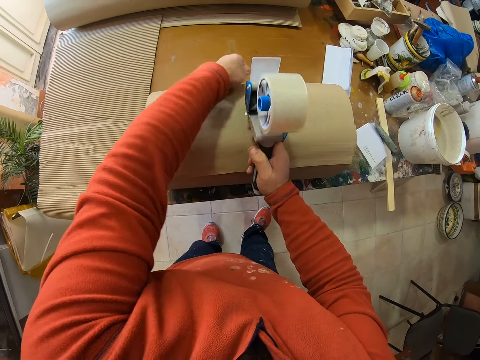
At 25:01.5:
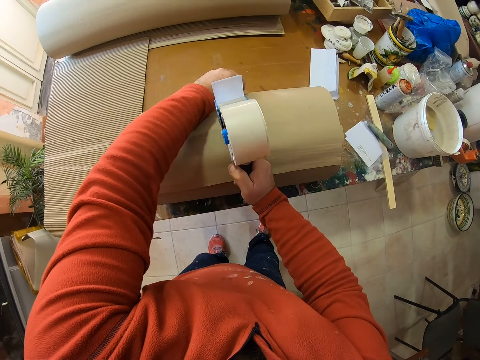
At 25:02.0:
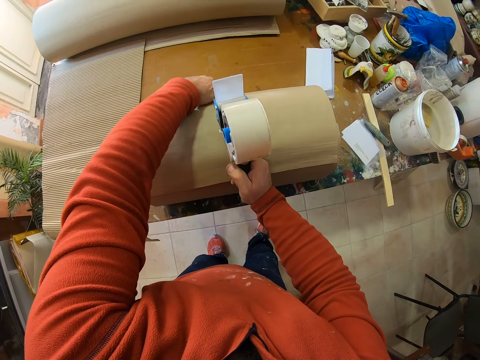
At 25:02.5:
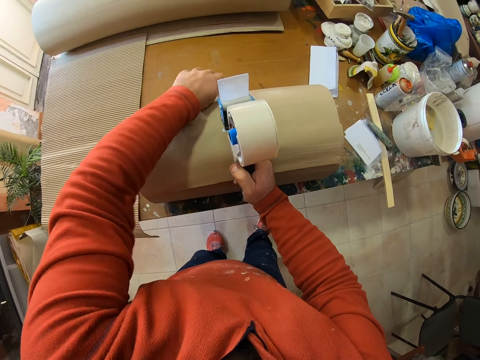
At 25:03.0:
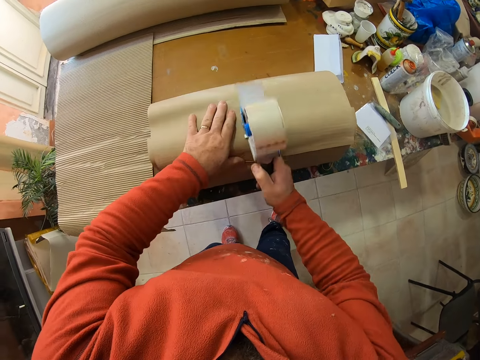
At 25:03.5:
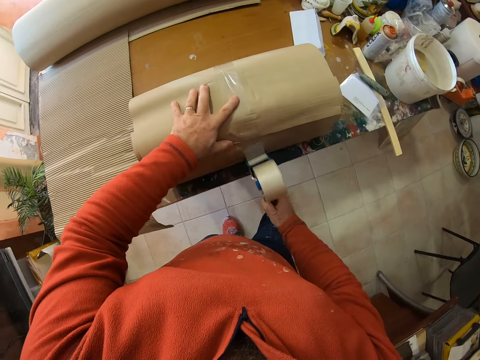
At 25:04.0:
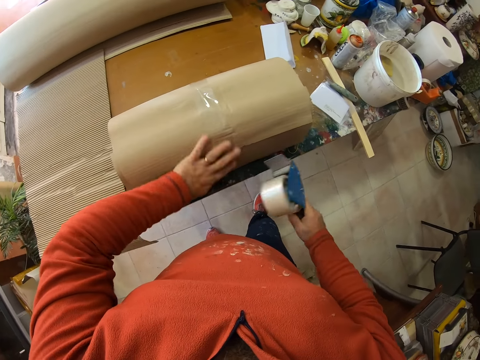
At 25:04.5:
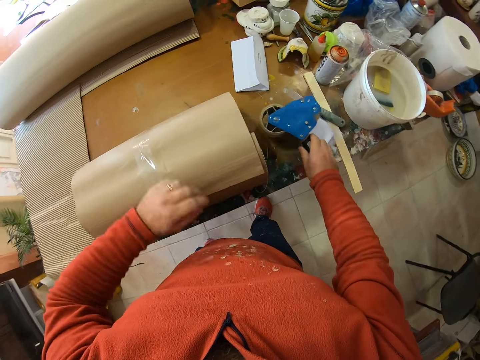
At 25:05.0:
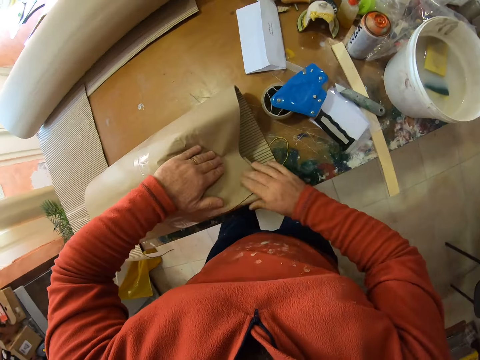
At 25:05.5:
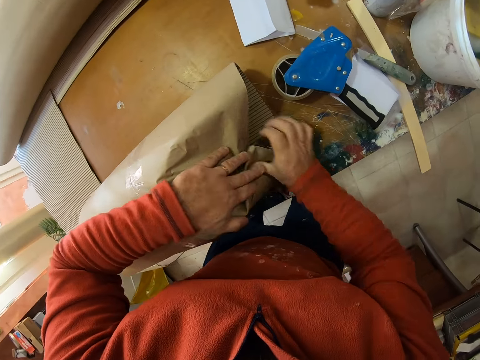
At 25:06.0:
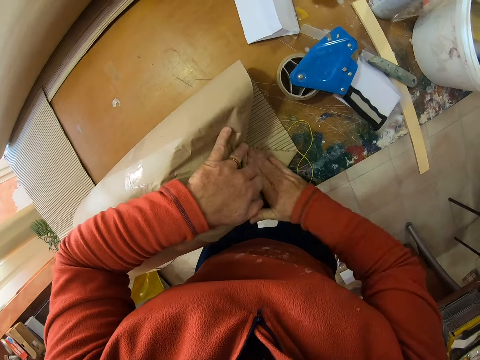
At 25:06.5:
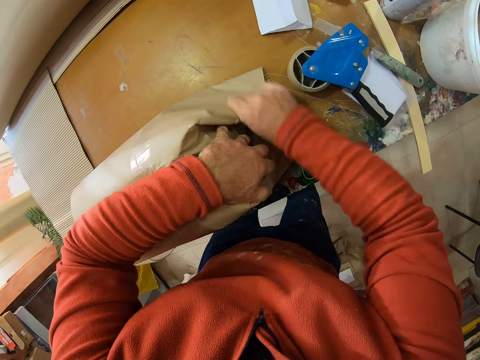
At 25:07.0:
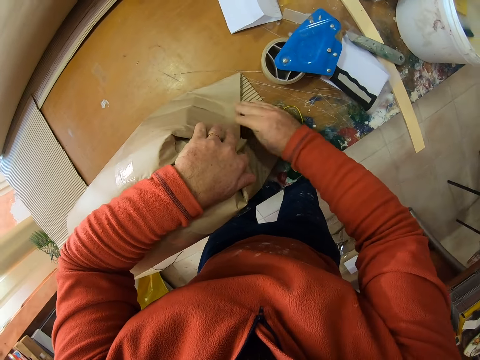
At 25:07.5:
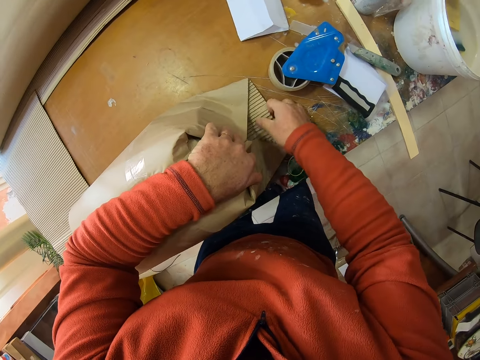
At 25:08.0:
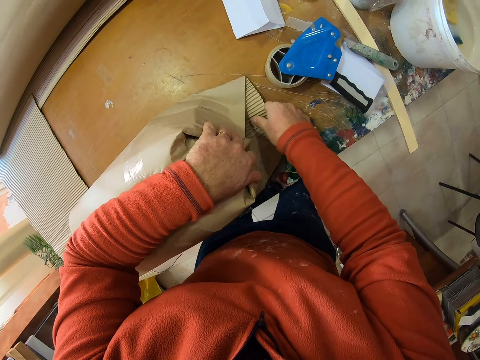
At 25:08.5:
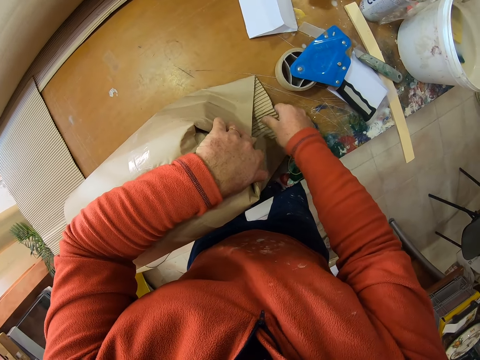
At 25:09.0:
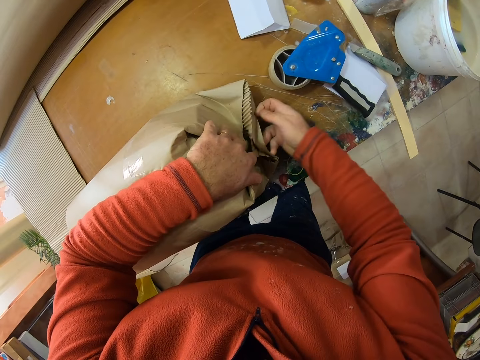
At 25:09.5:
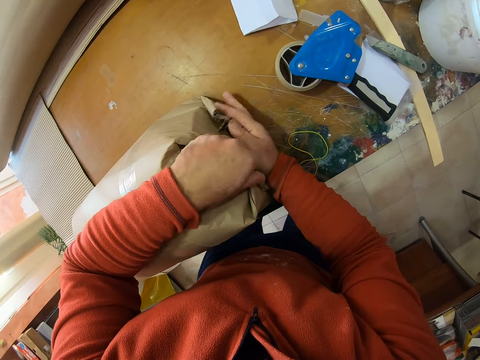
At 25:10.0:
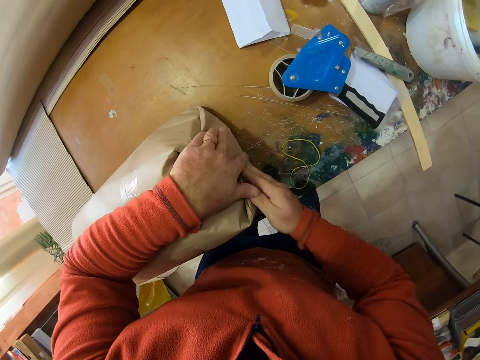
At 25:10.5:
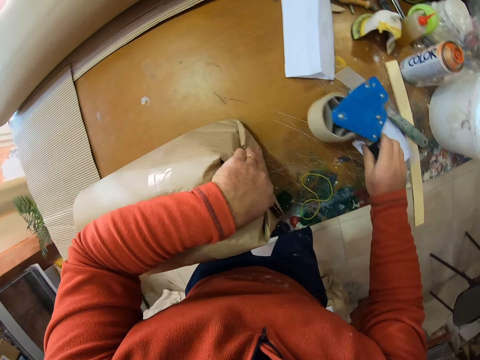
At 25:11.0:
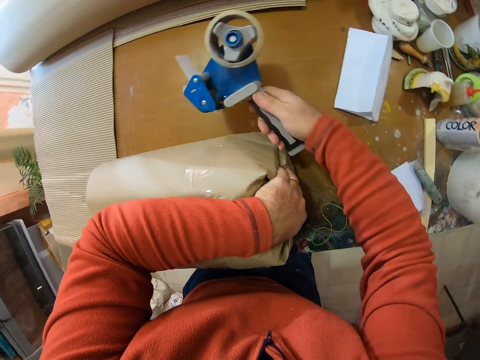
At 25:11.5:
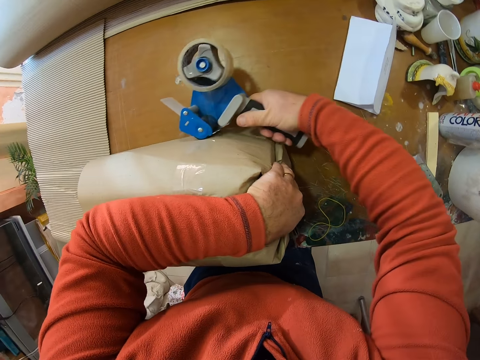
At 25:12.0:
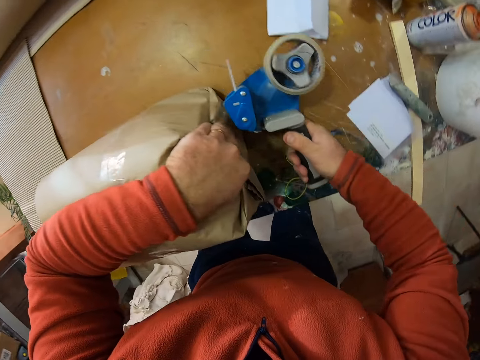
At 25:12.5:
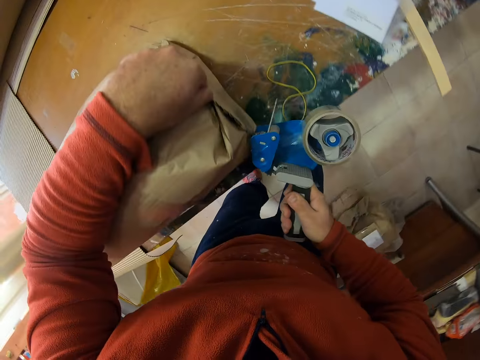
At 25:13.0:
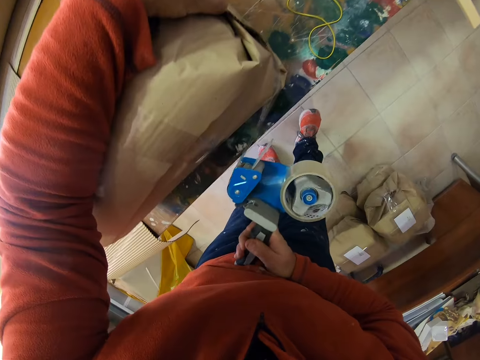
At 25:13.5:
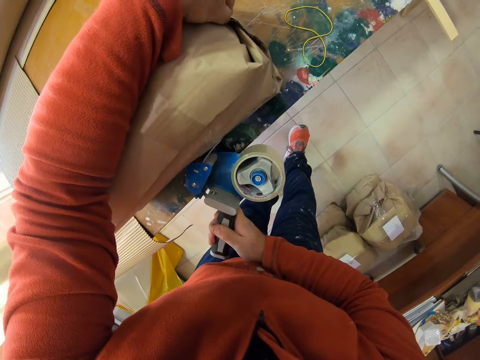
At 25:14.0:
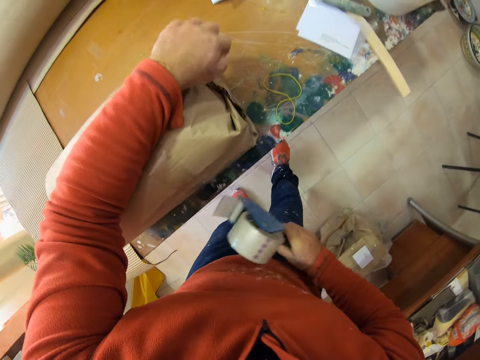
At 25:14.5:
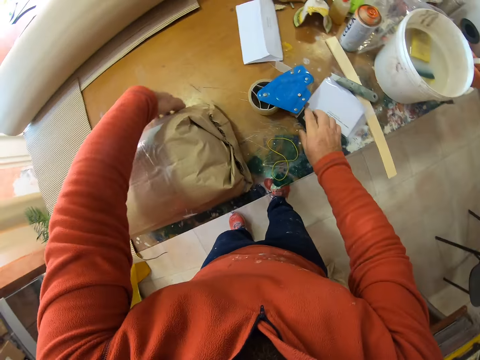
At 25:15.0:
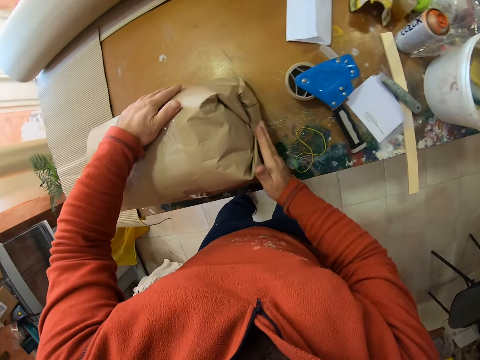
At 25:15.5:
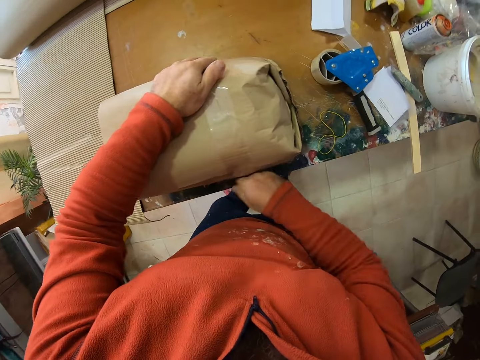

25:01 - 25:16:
The camera wearer puts seal tape on the parcel. They put the seal tape on the table. They wrap the parcel with the brown paper. They fold the corners of the carton. They pick up the seal tape from the table. They seal the parcel with the seal tape. They put the seal tape on the table.

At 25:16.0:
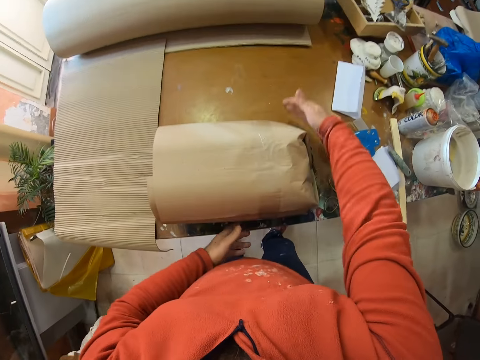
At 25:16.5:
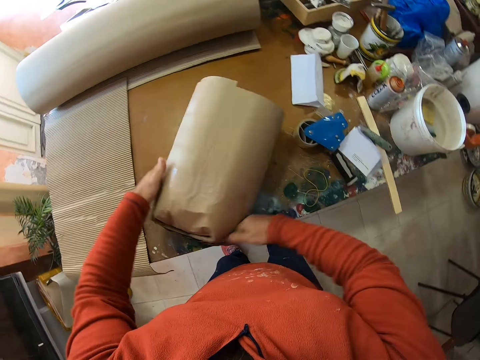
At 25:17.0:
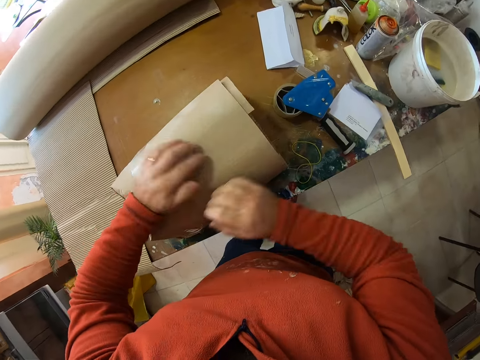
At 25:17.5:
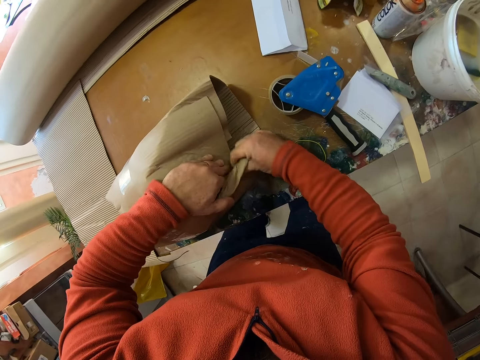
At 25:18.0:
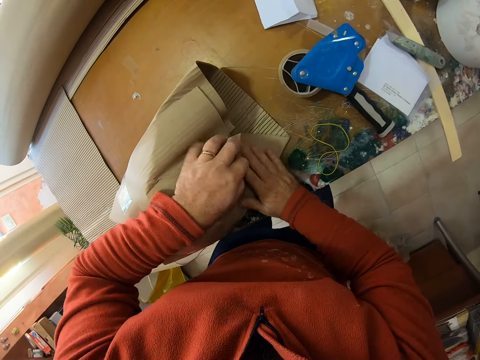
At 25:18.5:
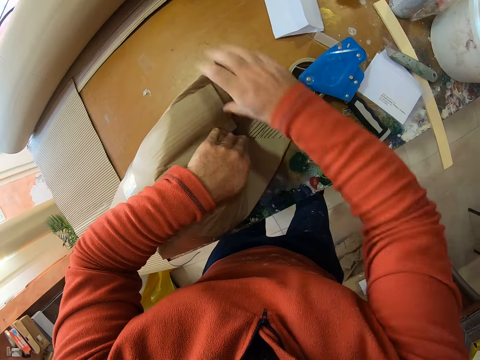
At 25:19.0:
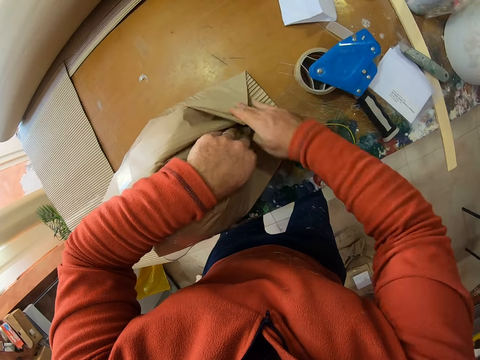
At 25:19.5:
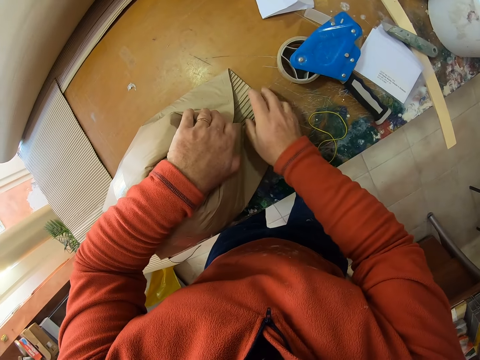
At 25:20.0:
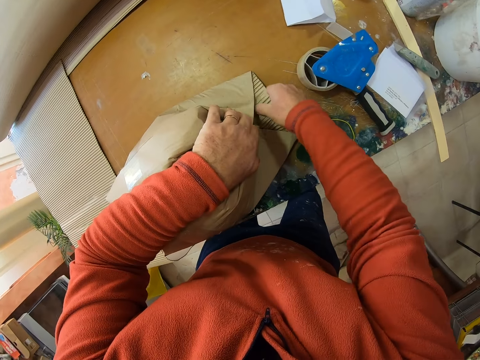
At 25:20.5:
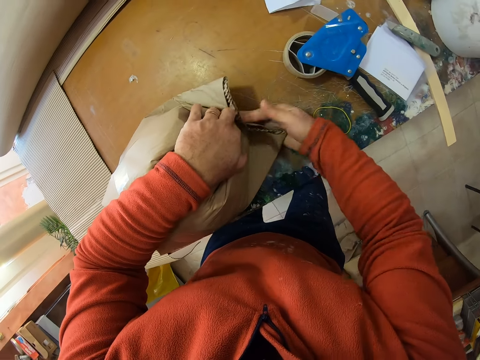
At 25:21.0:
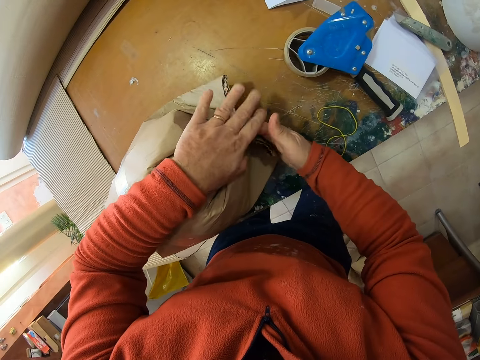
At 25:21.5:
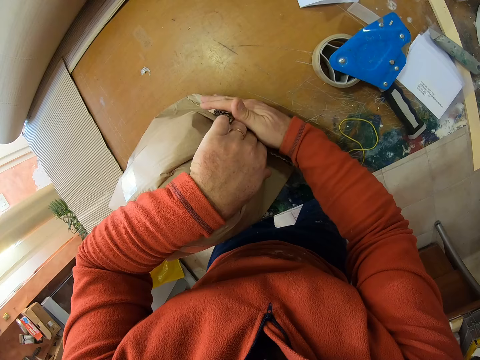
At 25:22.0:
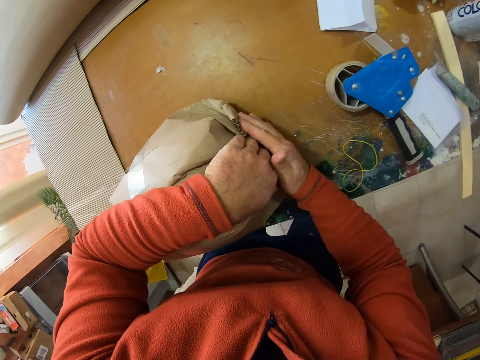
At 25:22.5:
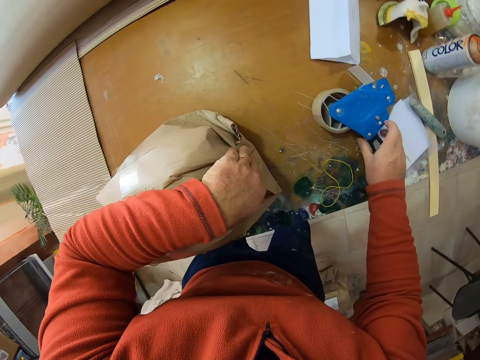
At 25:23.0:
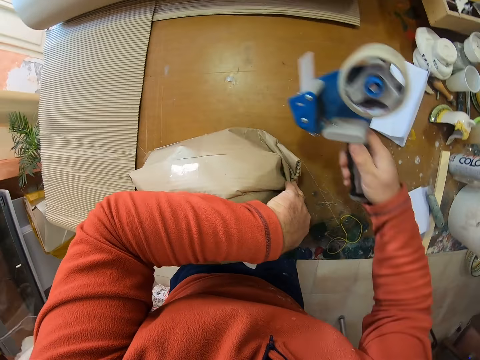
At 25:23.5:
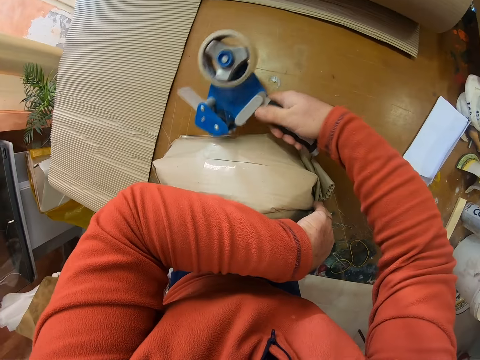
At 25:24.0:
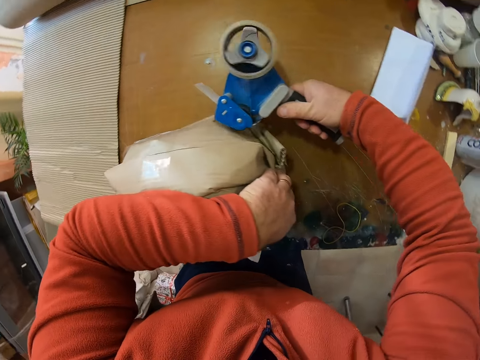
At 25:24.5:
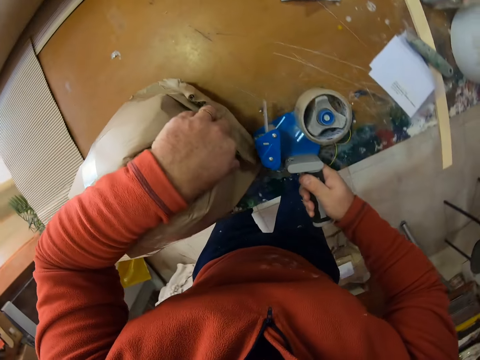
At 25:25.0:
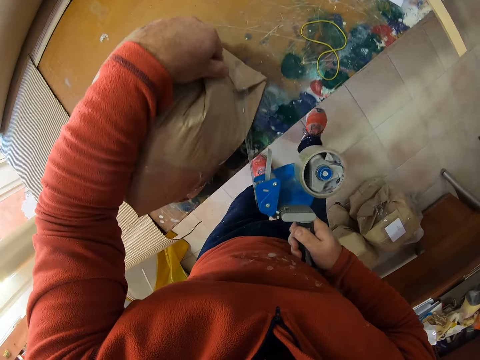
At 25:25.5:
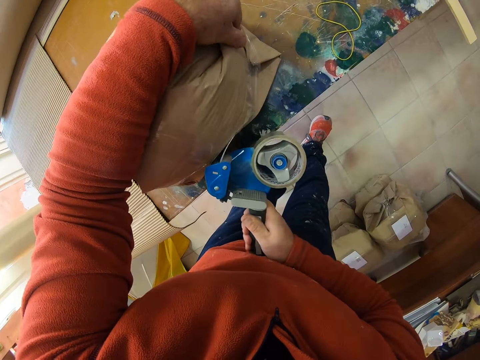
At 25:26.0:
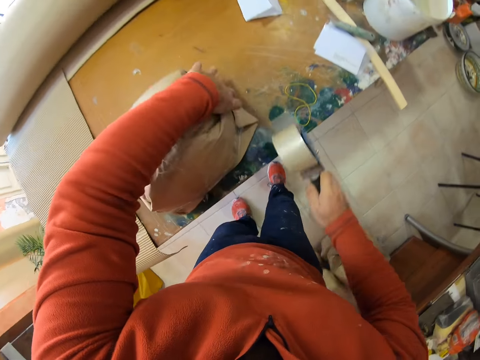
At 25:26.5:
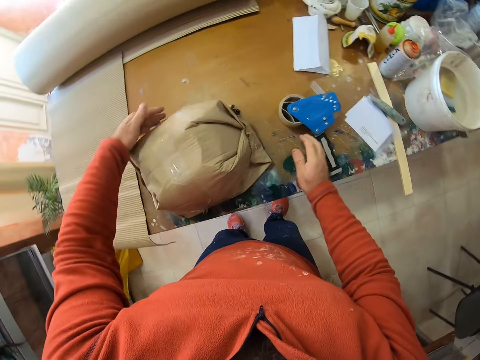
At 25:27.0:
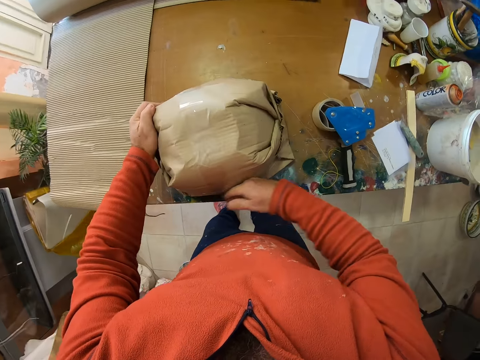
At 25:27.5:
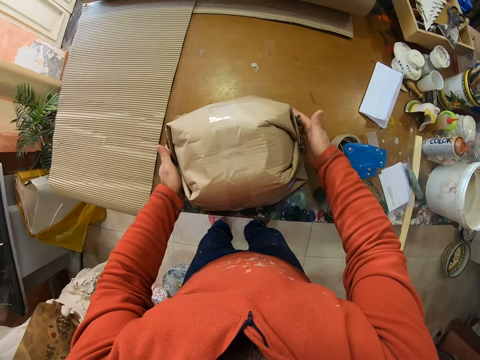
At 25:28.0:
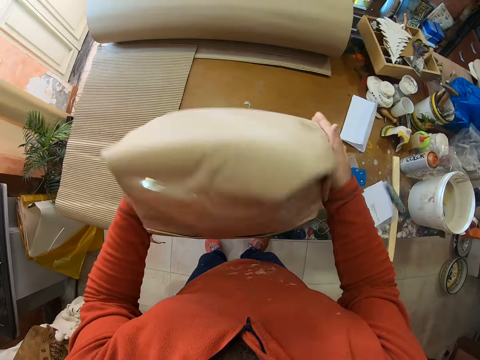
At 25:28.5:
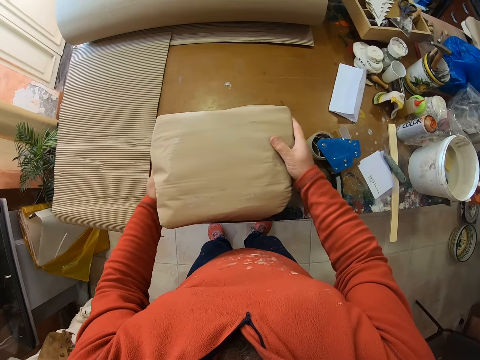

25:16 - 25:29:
The camera wearer turns the parcel. They wrap the parcel with the brown paper. They fold the corners of the parcel. They pick up the seal tape from the table. They seal the parcel with the seal tape. They put the seal tape on the table. They turn the parcel.
